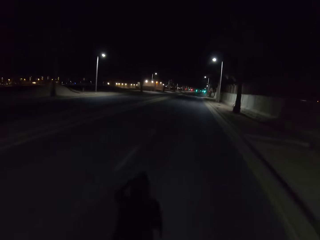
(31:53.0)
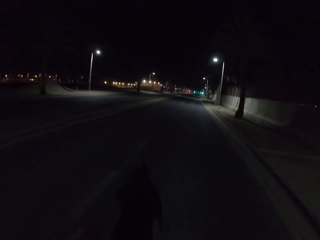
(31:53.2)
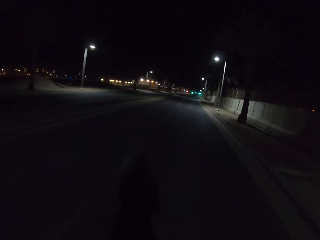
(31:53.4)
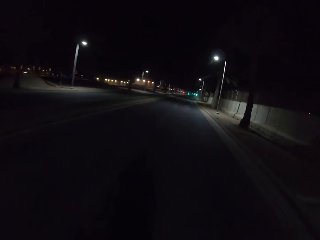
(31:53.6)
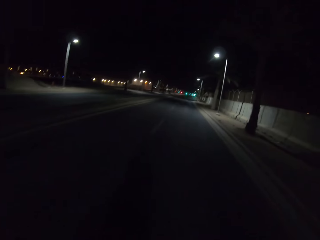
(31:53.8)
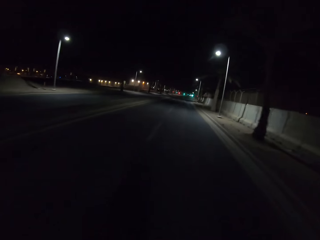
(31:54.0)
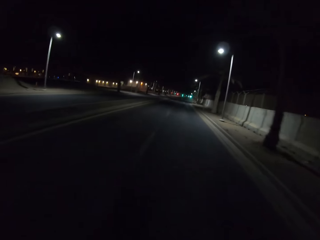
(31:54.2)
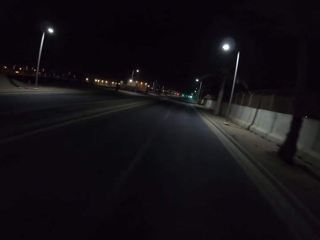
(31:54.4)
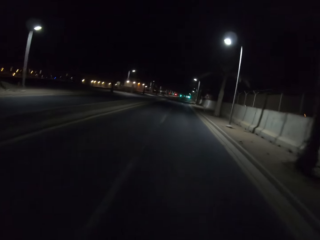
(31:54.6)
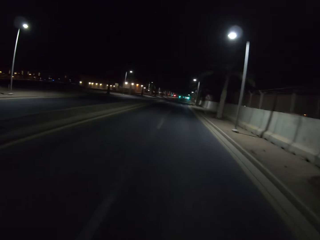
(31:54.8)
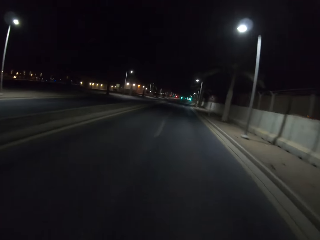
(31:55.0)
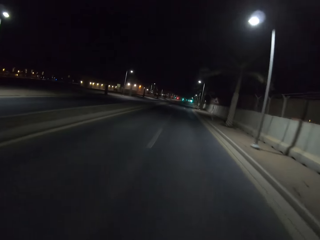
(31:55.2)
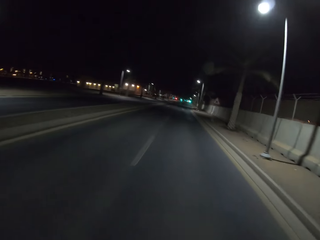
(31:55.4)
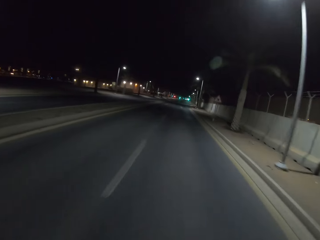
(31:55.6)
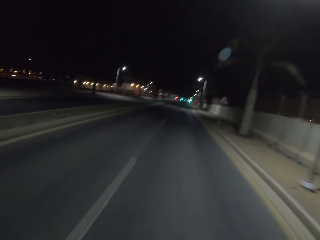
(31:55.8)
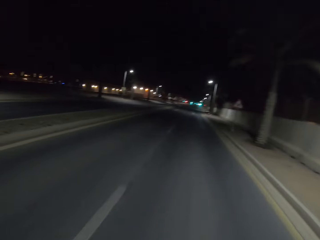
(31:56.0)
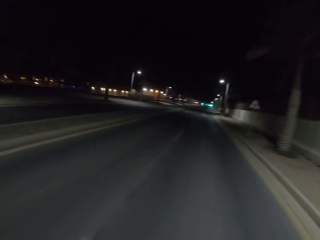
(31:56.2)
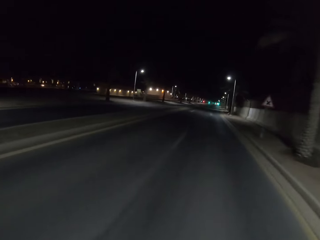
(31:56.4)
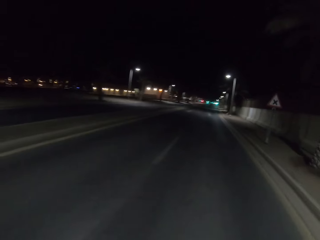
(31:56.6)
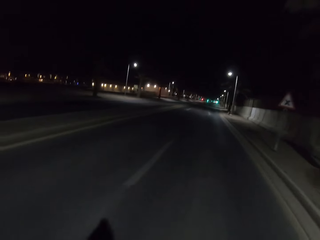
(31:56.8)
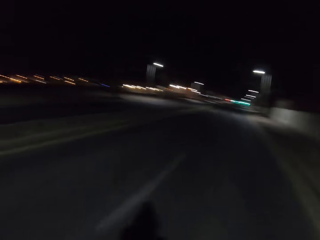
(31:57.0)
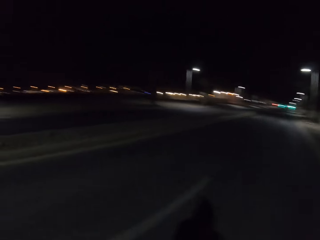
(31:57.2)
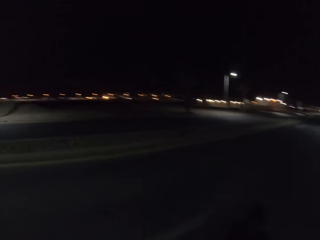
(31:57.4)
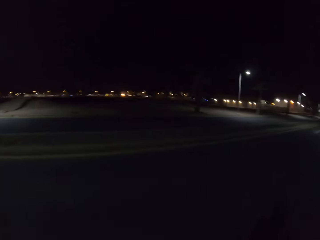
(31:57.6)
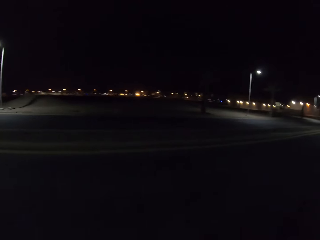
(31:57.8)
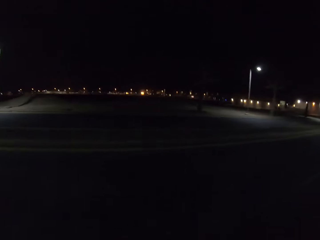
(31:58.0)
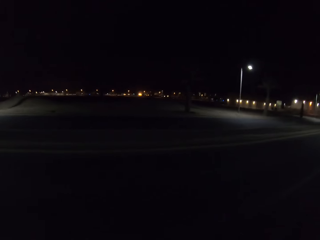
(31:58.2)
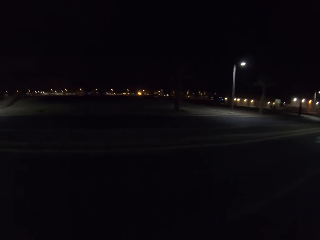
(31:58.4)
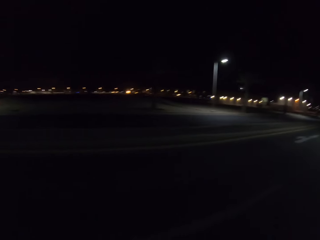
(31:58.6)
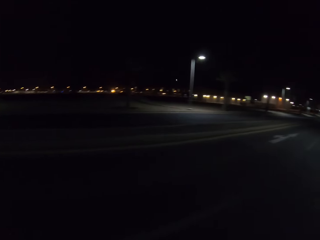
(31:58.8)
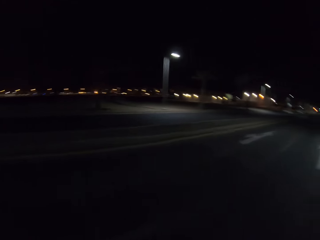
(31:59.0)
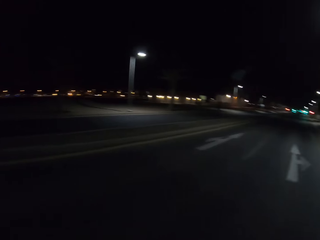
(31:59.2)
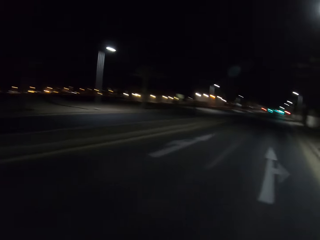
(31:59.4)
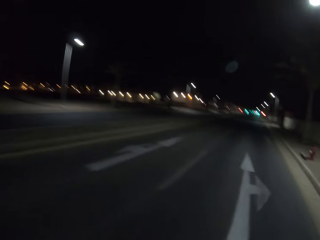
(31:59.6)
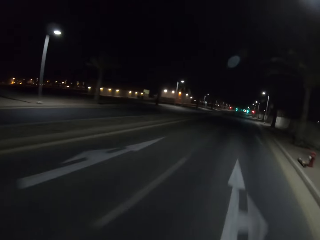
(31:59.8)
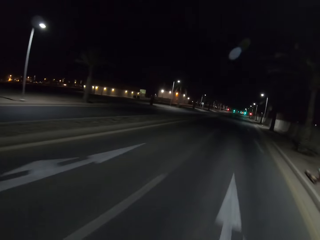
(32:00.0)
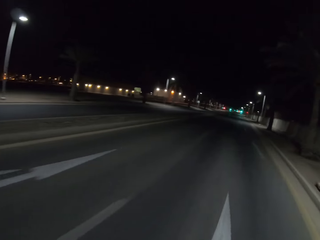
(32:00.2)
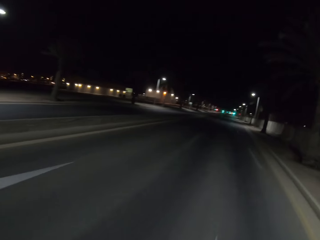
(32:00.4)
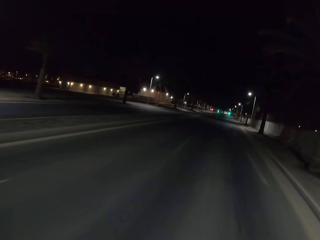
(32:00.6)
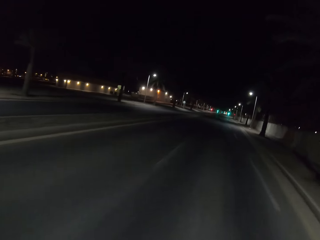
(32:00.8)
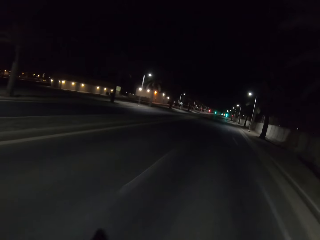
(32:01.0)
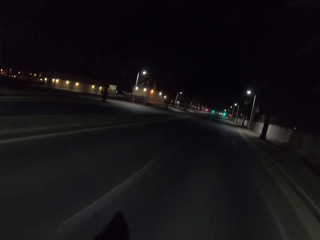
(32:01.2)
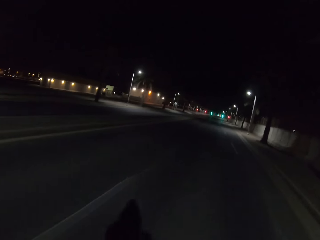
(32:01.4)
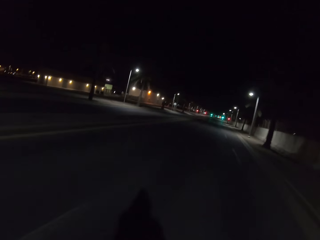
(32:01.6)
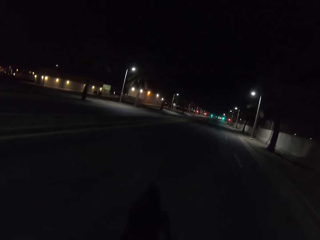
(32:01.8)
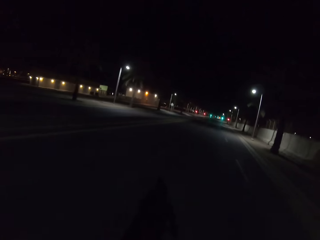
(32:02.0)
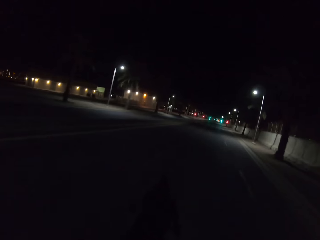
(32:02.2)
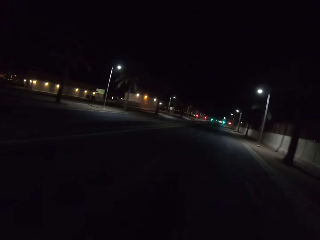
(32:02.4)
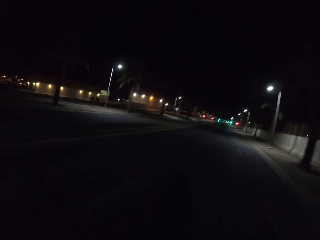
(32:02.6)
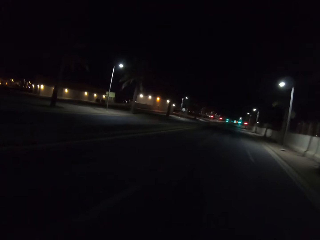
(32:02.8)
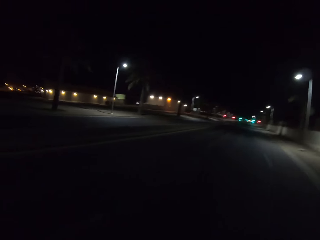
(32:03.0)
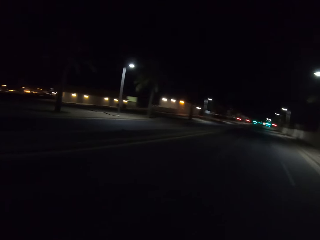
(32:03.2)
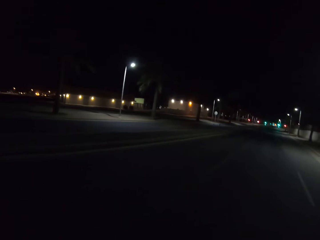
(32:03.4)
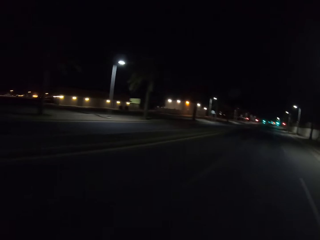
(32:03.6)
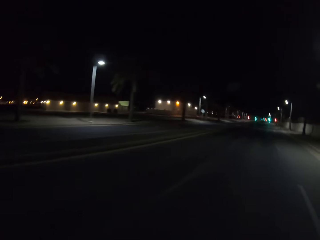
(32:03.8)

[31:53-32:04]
The camera wearer rides the bicycle and looks around.

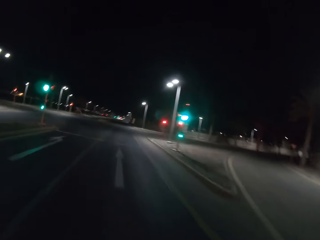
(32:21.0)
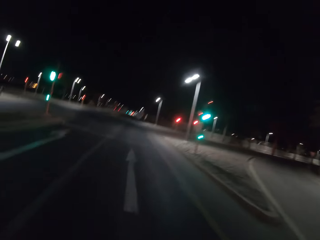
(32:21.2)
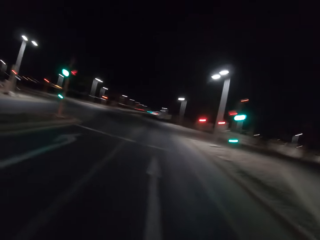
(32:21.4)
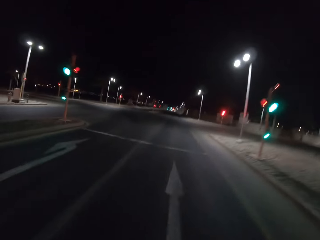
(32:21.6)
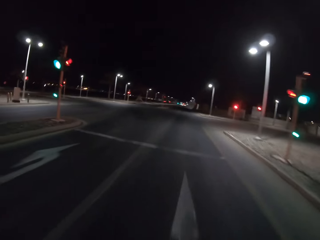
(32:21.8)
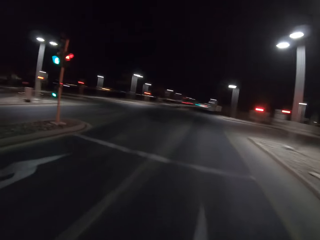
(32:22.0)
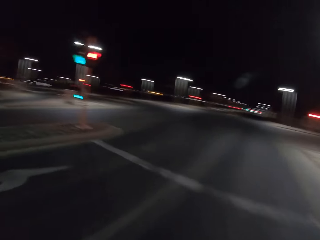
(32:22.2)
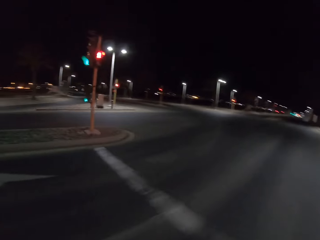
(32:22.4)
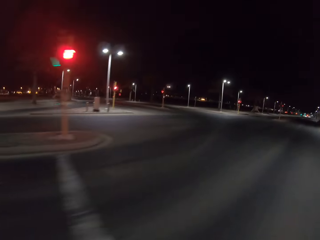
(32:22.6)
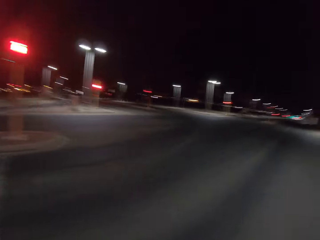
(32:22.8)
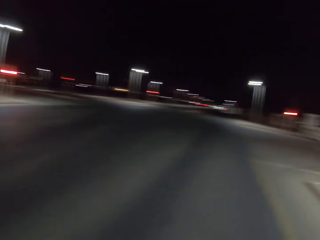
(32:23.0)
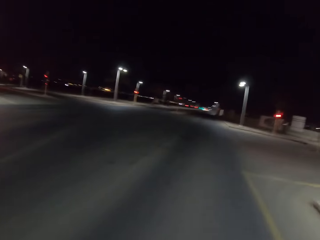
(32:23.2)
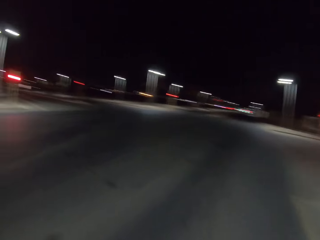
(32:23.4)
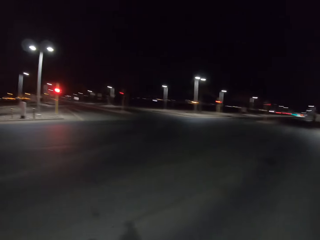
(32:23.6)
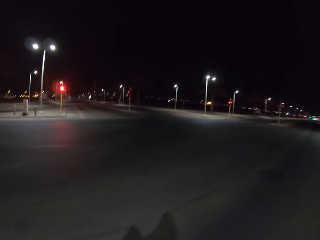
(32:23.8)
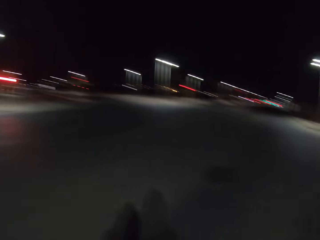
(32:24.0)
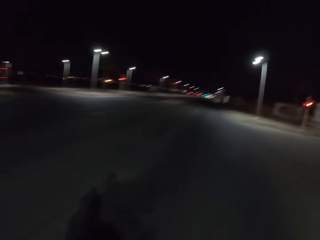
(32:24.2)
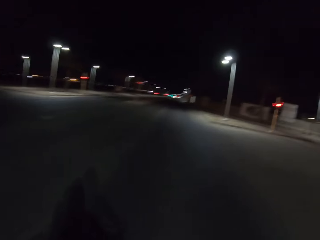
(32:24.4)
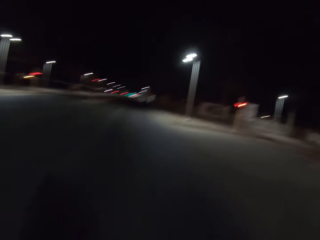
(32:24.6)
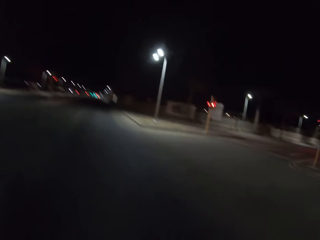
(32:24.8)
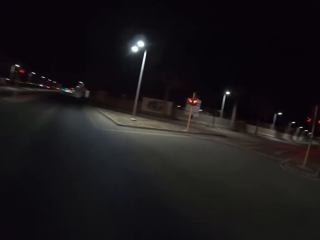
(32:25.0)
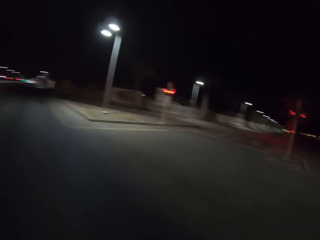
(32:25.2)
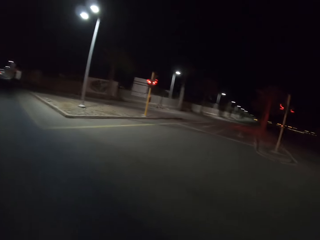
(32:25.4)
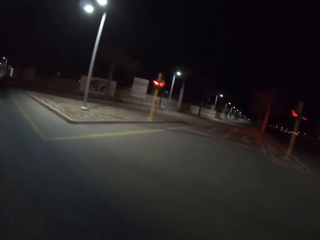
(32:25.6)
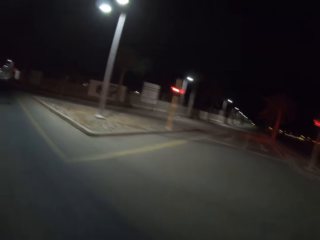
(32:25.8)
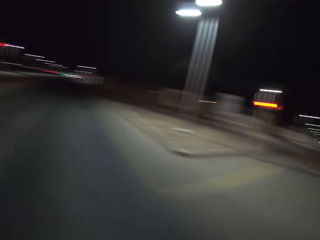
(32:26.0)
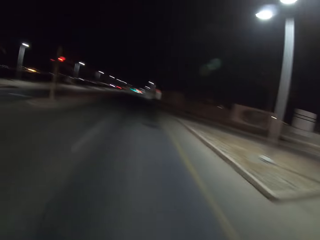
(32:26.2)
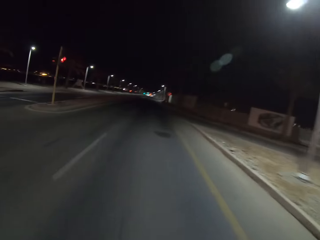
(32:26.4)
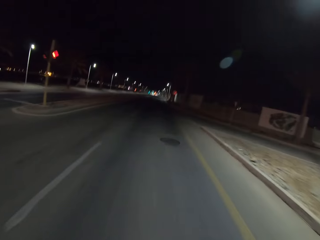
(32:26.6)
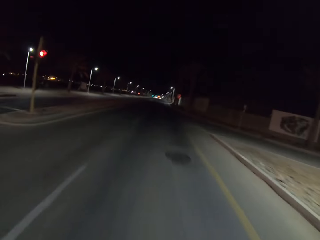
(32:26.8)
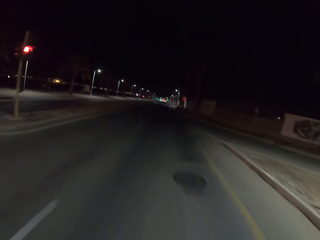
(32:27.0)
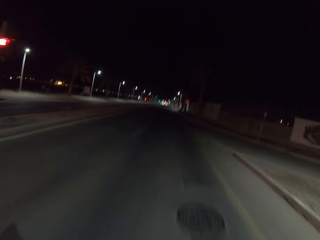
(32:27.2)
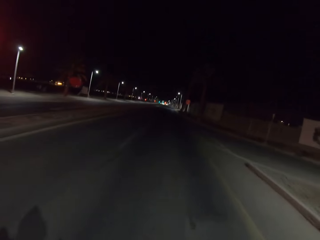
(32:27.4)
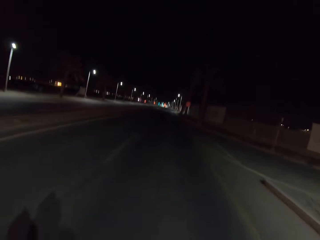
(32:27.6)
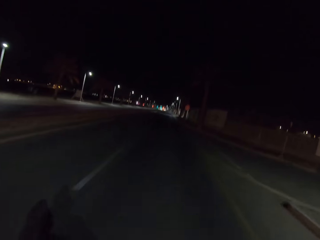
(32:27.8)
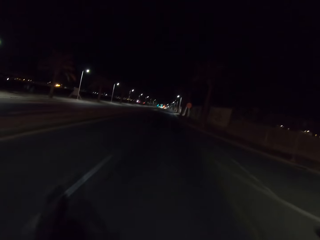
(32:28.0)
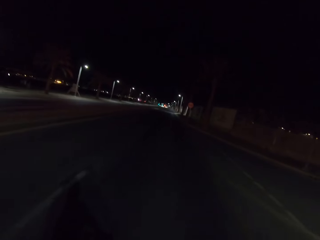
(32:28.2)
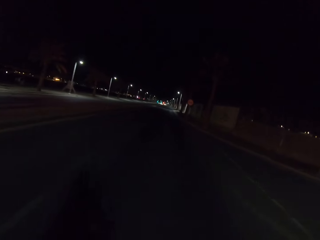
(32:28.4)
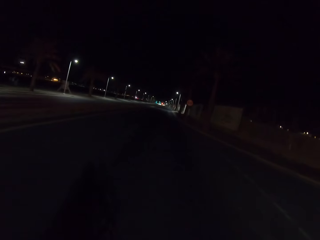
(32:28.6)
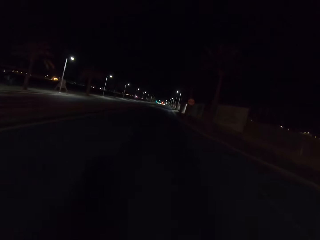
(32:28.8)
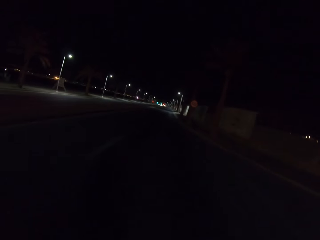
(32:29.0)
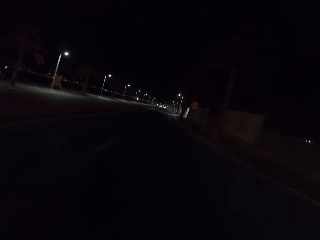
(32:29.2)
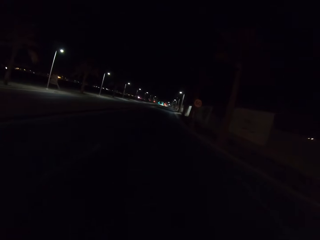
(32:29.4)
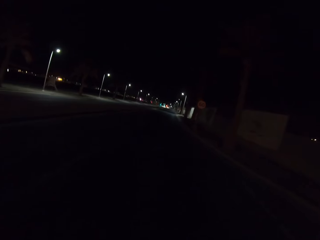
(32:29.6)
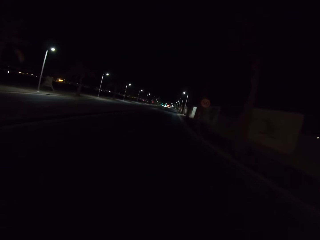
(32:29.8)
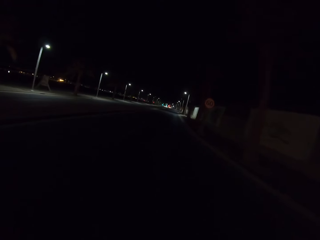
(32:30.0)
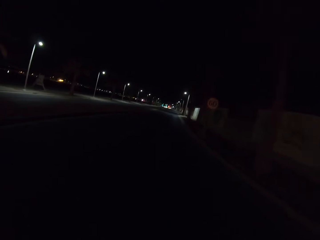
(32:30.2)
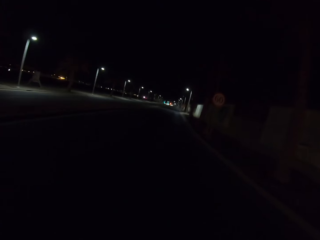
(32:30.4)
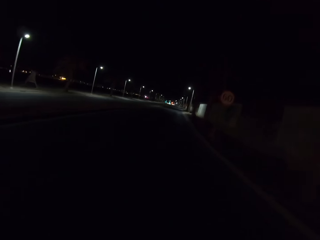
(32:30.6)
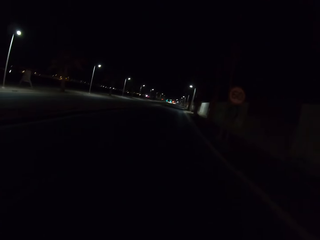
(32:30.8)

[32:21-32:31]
The camera wearer rides the bicycle and looks around. They ride the bicycle and look around.
